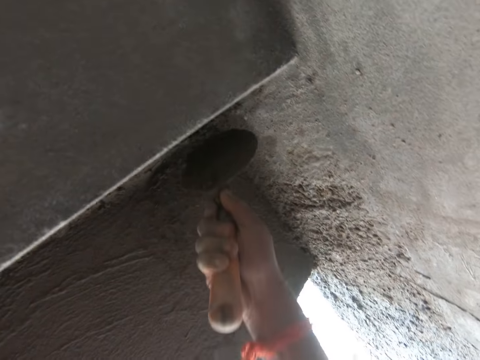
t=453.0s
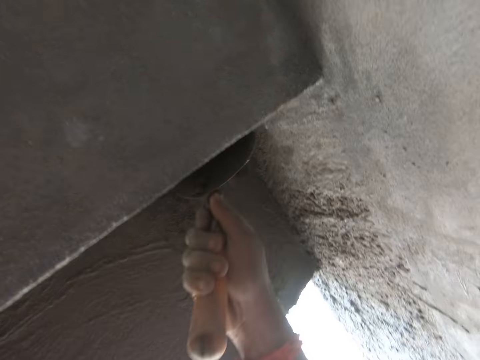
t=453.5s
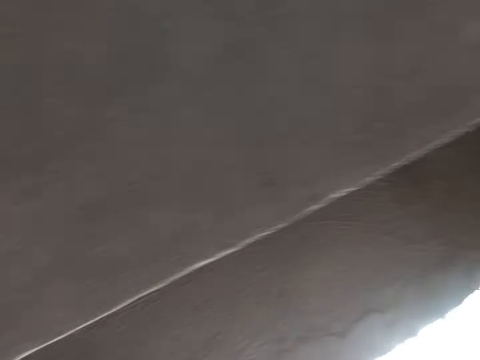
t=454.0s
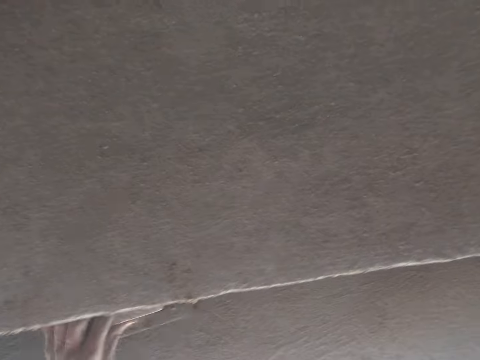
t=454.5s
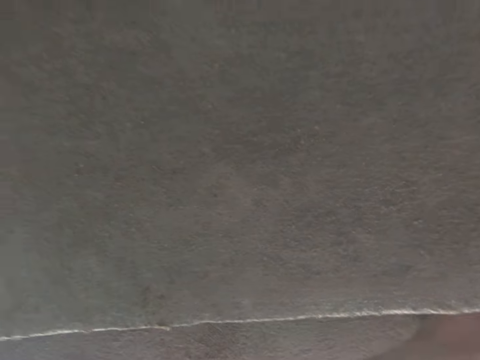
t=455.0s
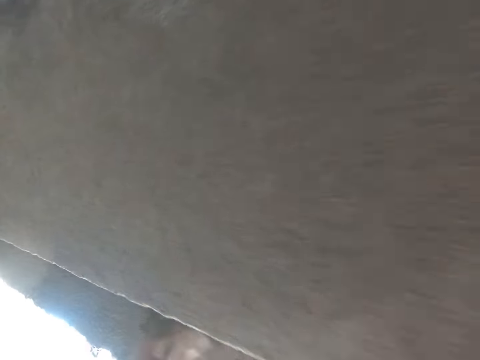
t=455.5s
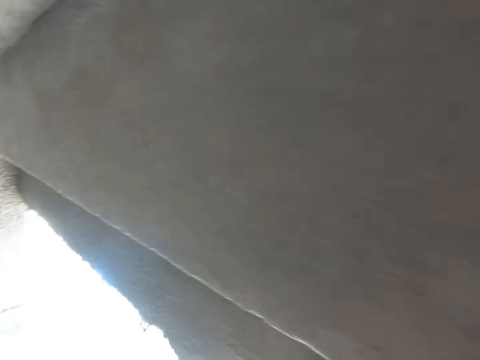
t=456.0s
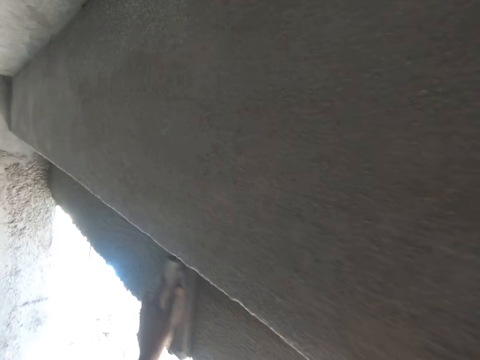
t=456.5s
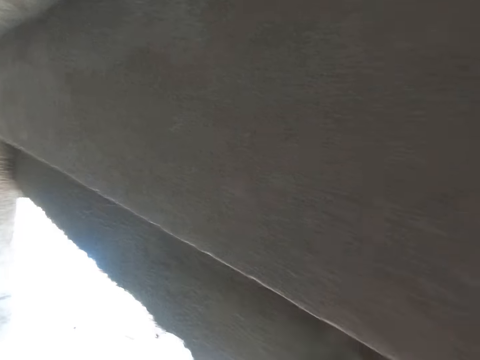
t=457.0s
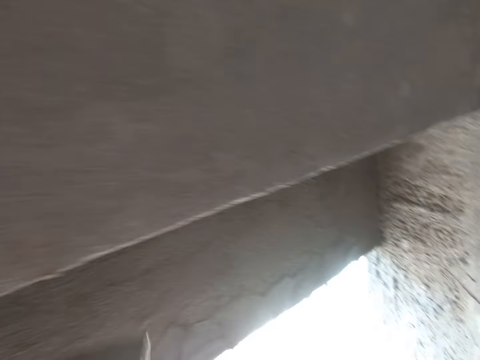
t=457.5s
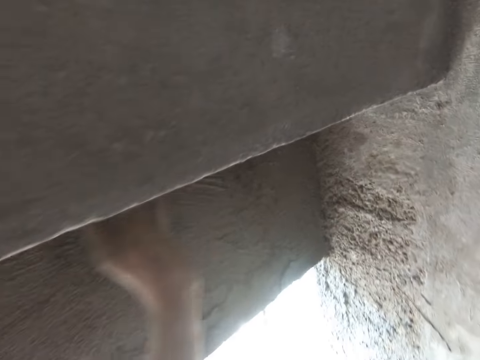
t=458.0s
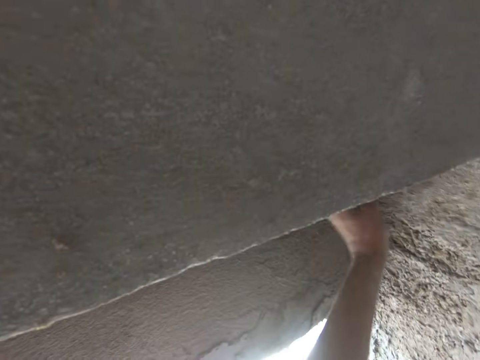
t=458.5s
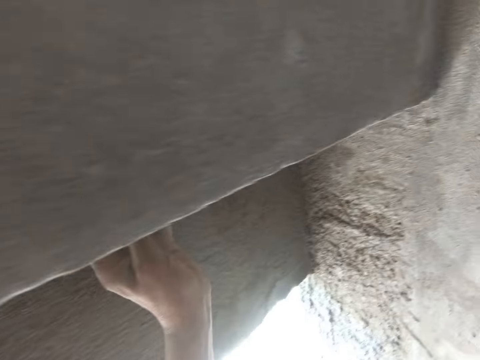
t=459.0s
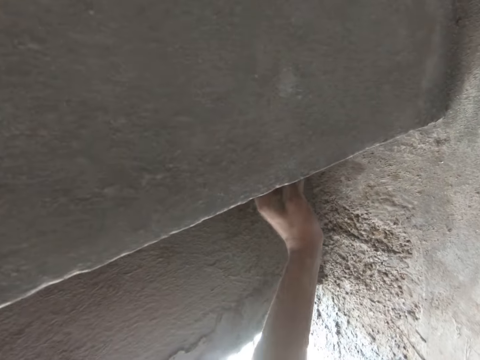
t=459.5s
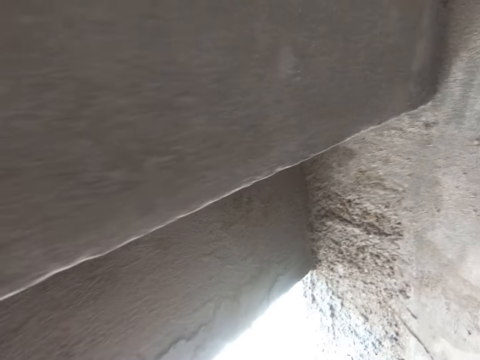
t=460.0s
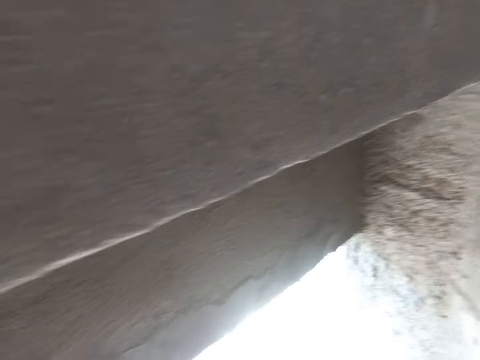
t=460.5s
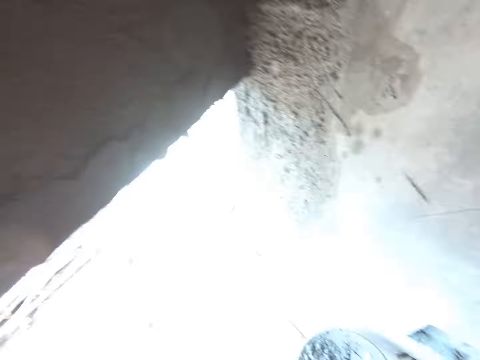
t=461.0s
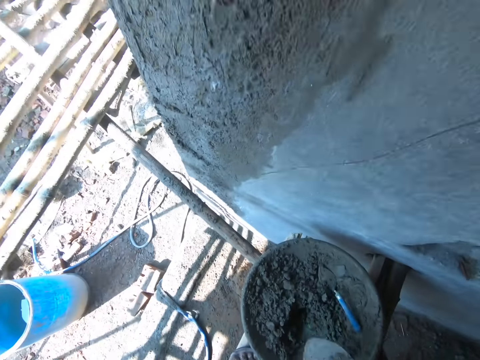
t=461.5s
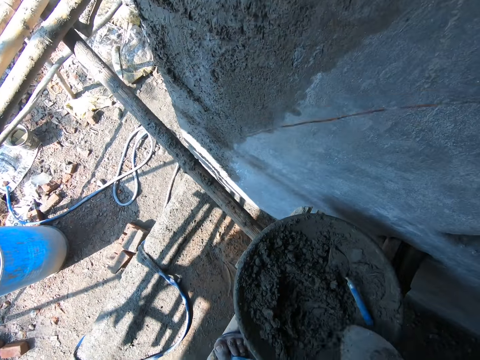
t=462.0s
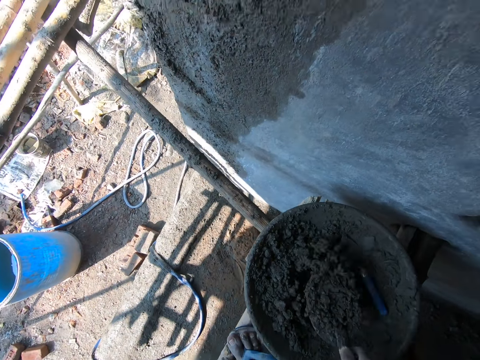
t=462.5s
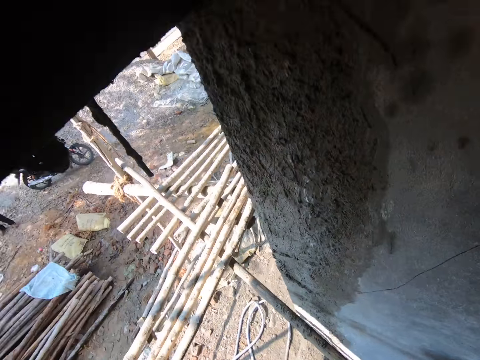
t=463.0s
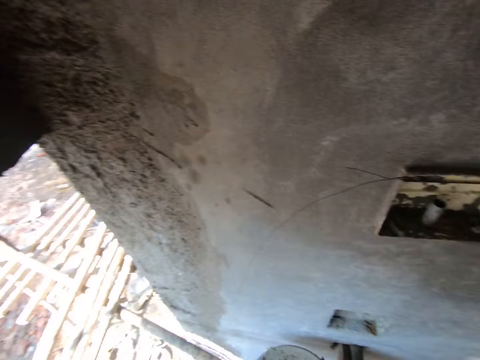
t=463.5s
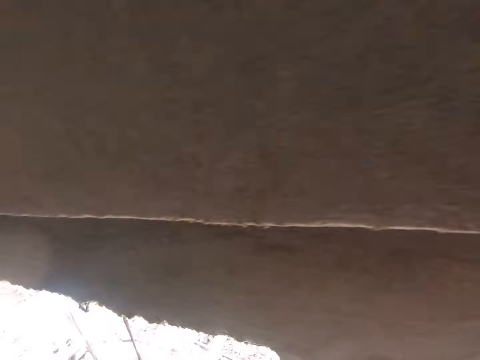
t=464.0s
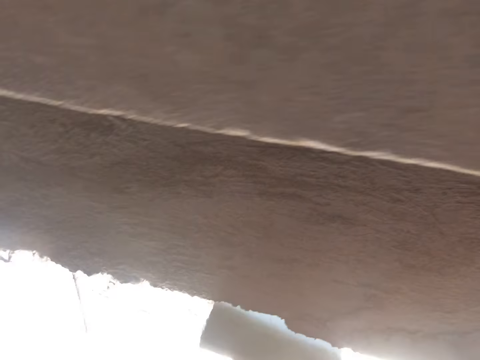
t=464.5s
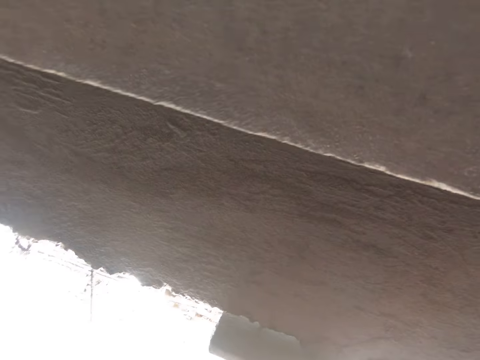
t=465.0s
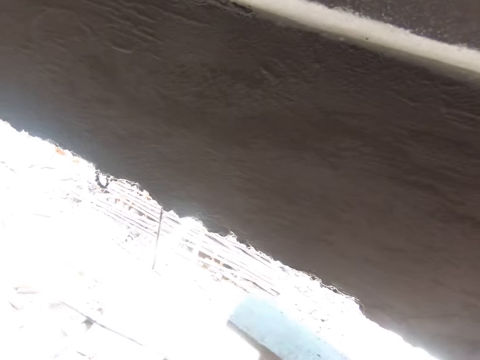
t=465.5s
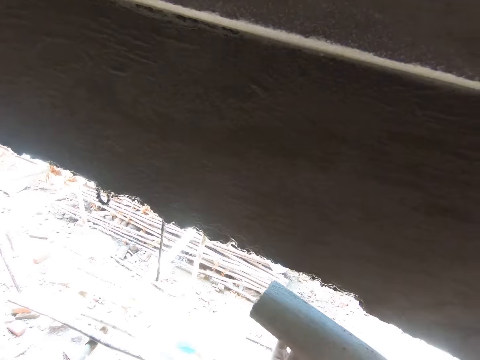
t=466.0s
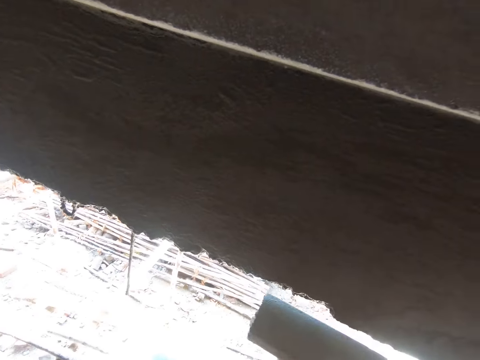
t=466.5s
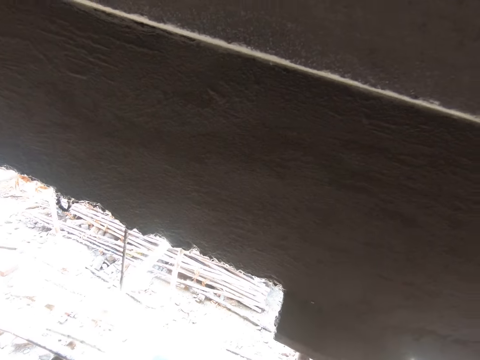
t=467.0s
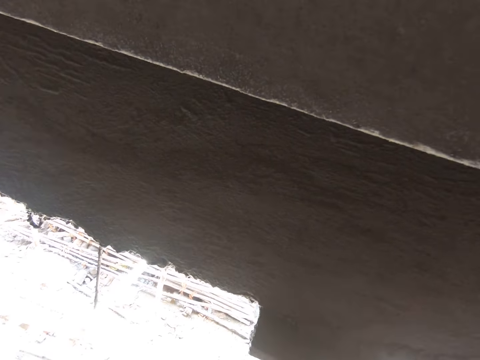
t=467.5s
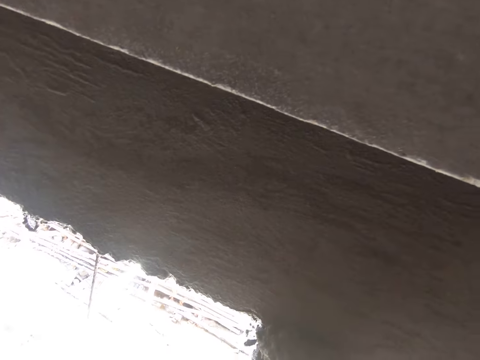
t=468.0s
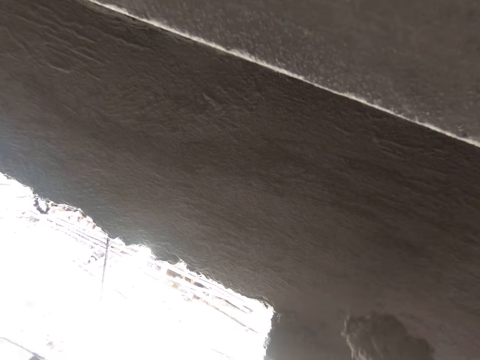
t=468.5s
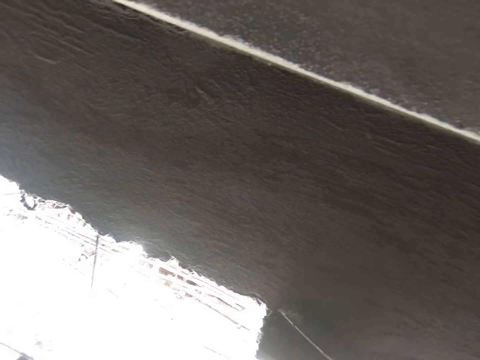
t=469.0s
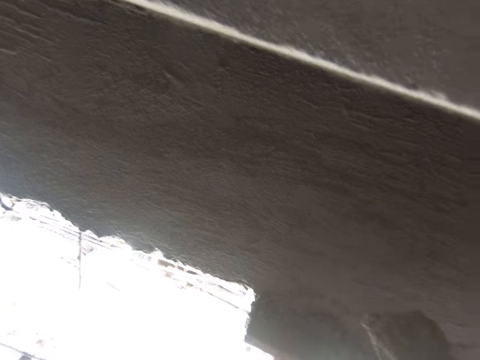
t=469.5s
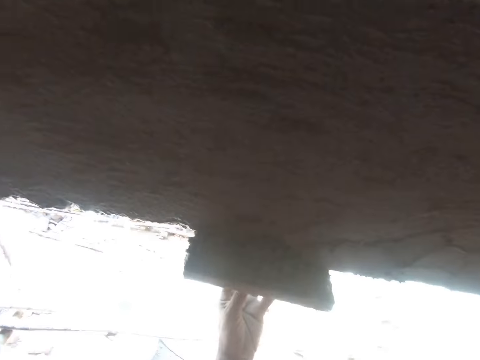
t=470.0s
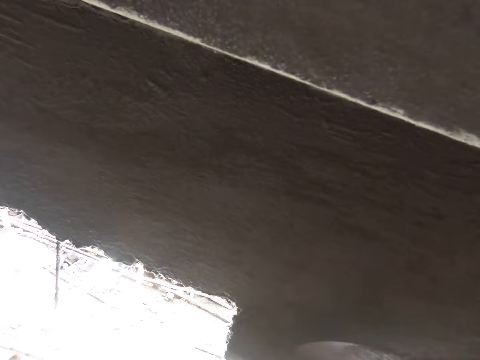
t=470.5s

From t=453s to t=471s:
The camera wearer spreads the soil cement with the float. They align the wall with the timber. They scoop the soil cement with the trowel. They put the wooden float on the slab. They support the timber on the wall. They move the wooden float. They put the wooden float on the slab. They put the soil cement on the slab. They spread the soil cement with the trowel.

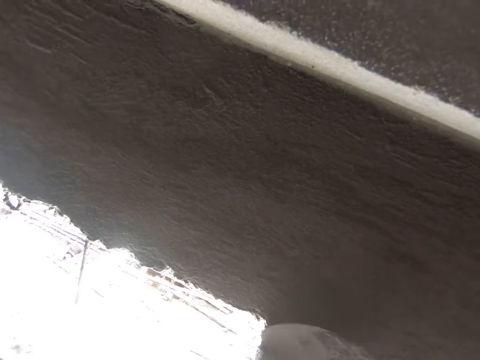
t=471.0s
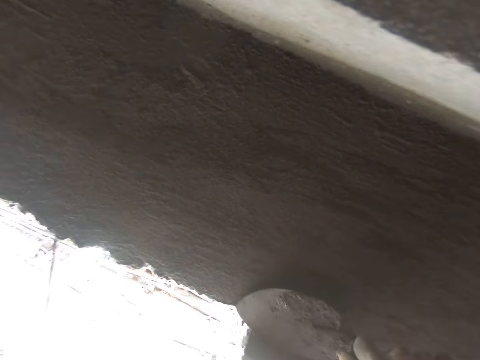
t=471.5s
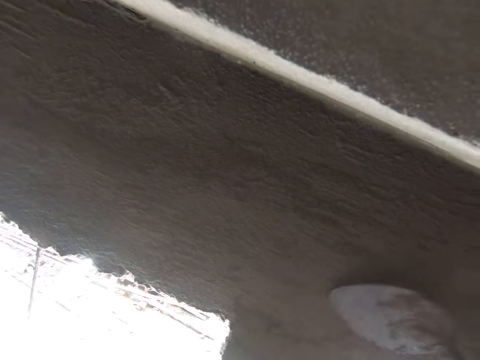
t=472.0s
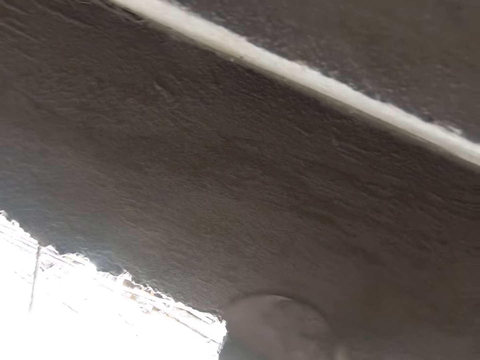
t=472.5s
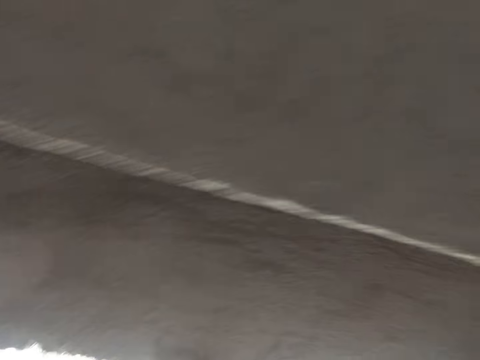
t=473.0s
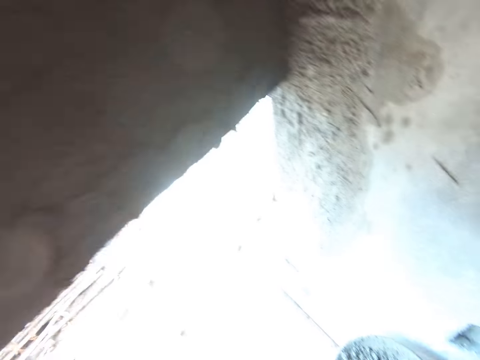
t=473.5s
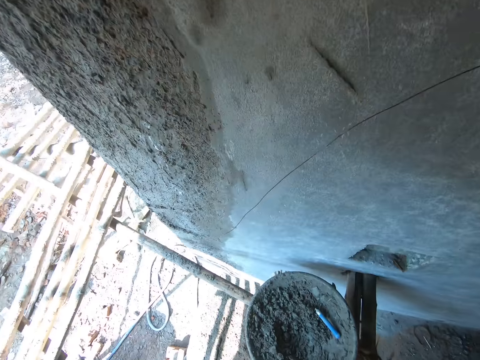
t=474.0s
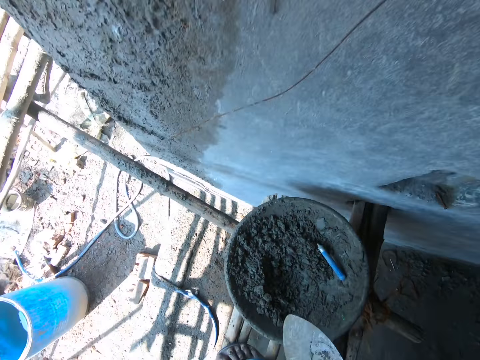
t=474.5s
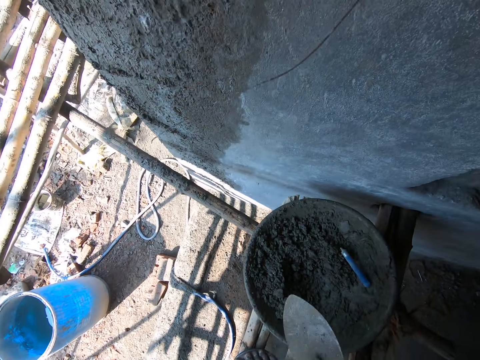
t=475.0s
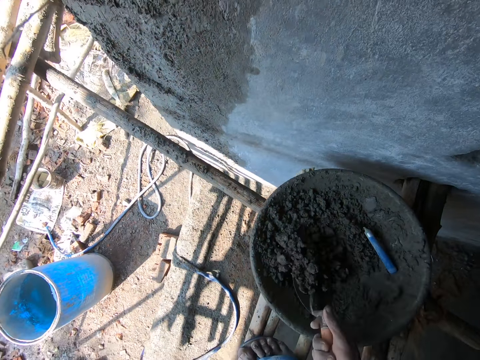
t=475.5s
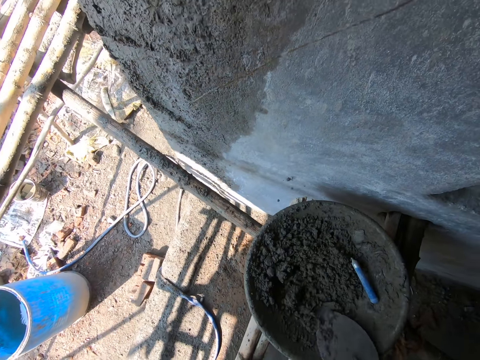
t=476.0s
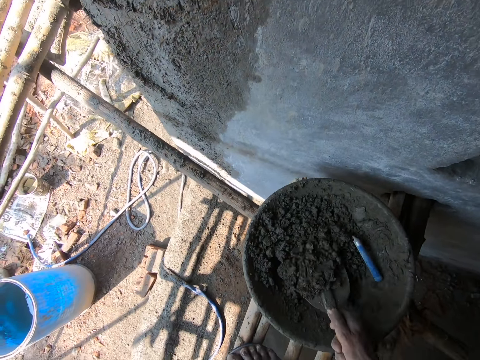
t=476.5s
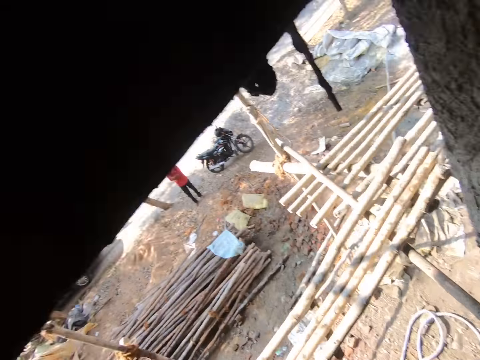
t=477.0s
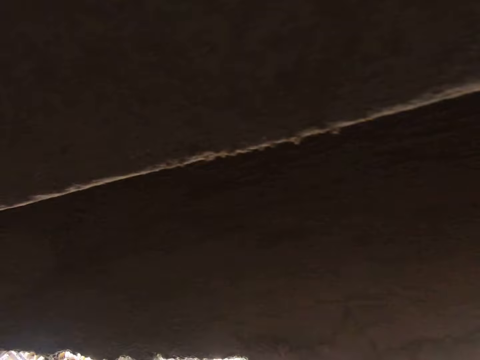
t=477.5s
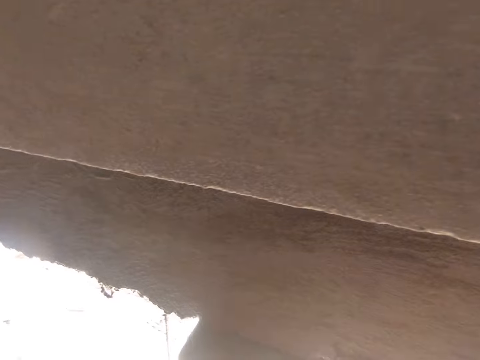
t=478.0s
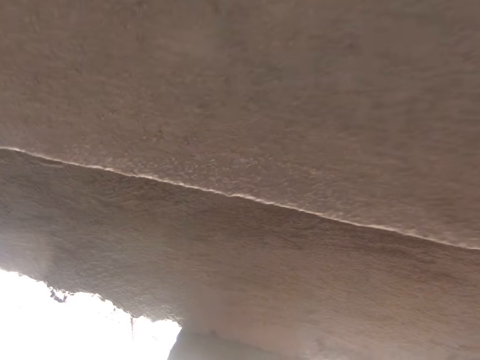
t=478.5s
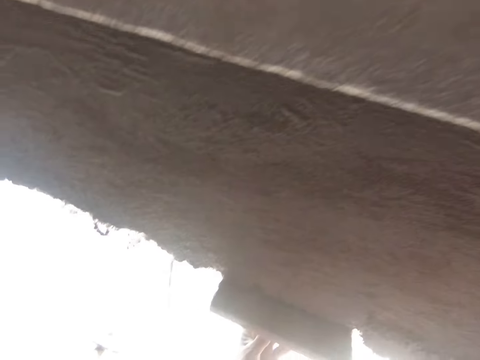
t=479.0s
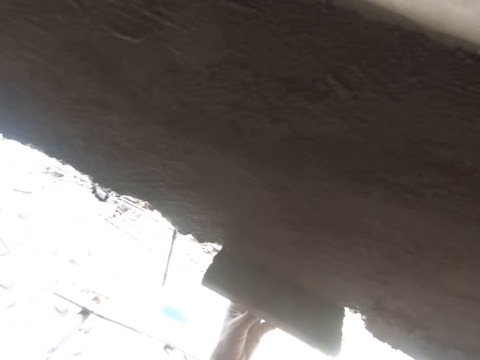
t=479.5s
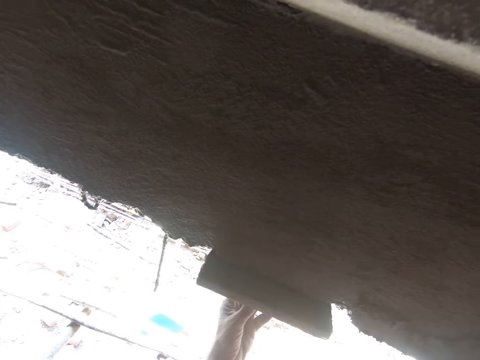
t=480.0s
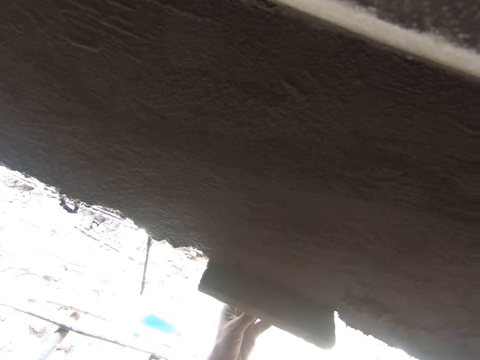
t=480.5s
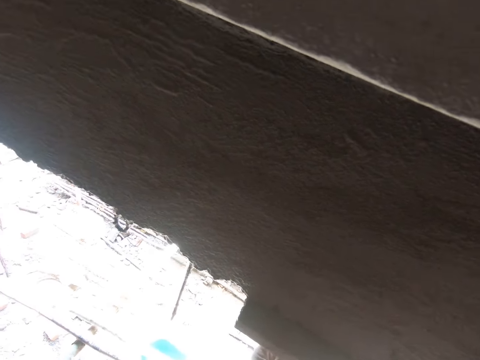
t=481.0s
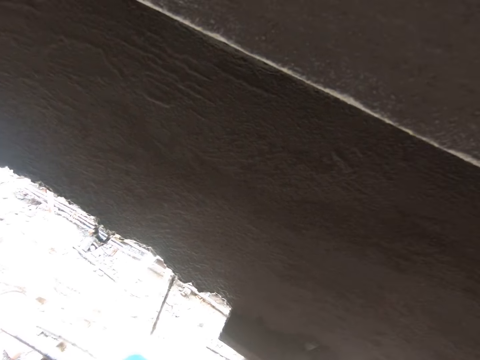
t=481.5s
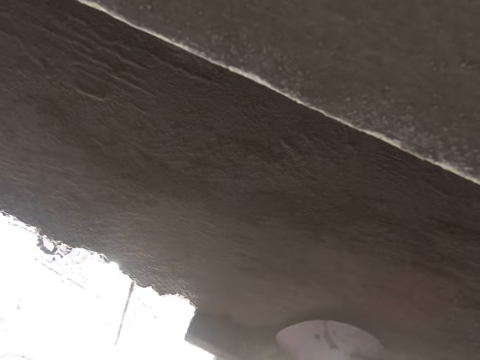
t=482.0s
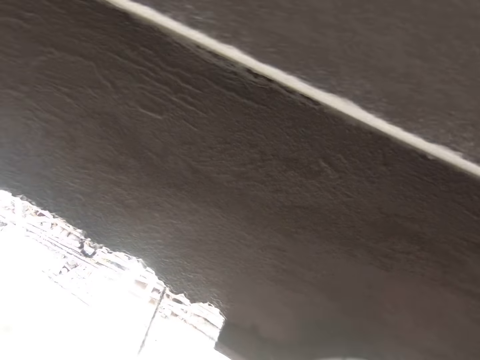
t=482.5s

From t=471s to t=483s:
The camera wearer wipes the timber with the trowel. They mix the soil cement. They scoop the soil cement with the trowel. They put the wooden float on the slab. They support the timber on the wall. They put the soil cement on the slab. They spread the soil cement with the trowel.
